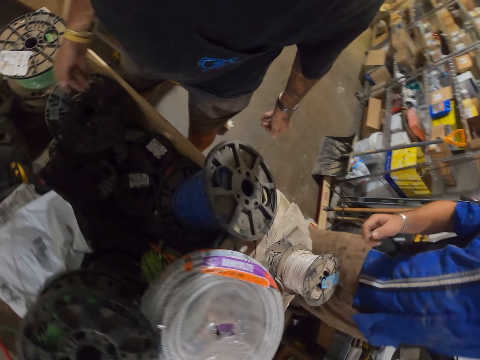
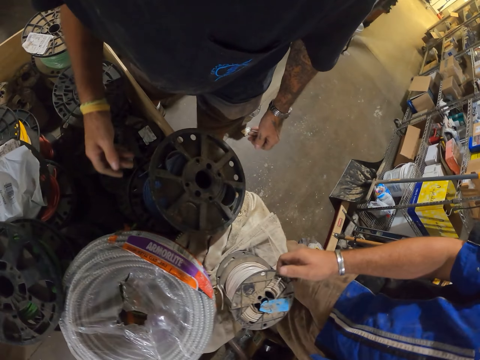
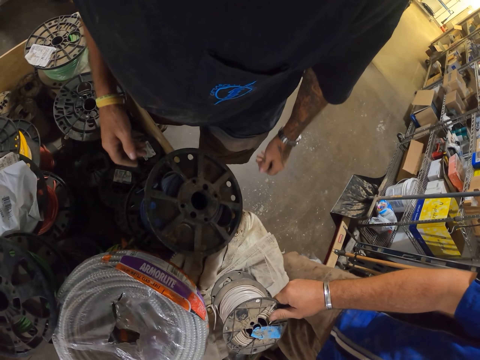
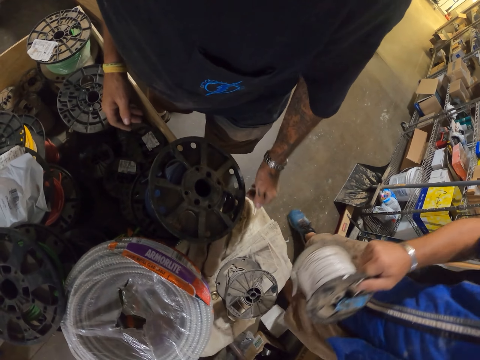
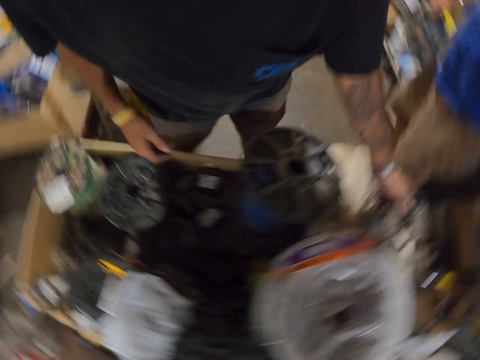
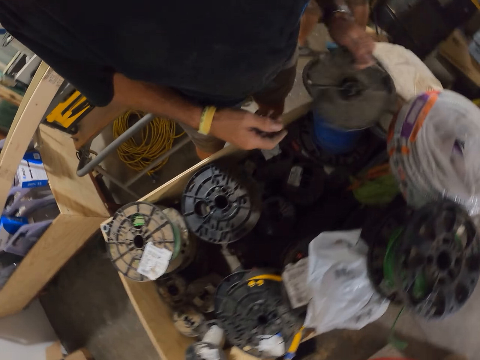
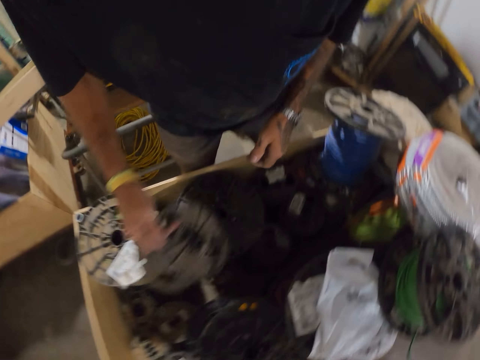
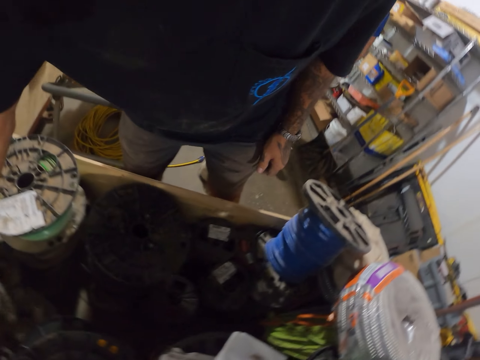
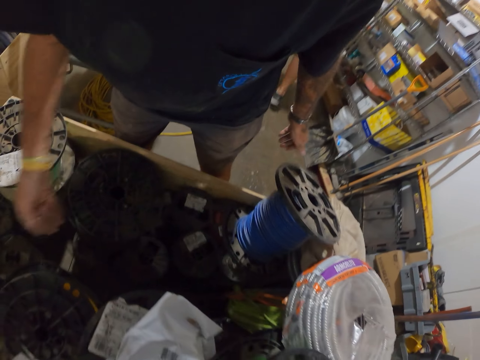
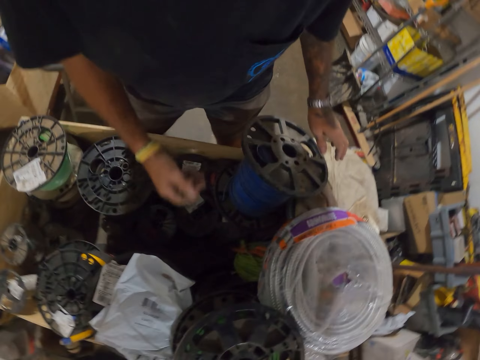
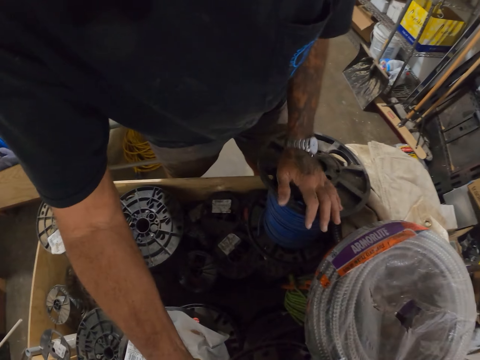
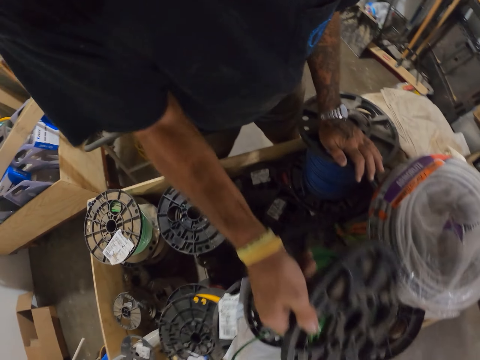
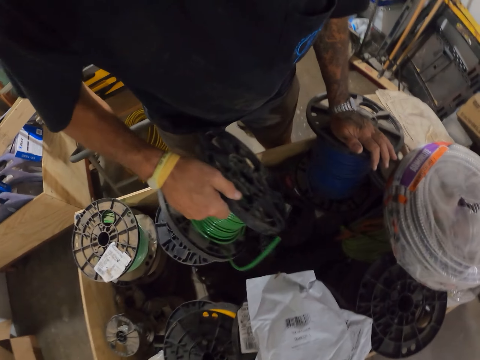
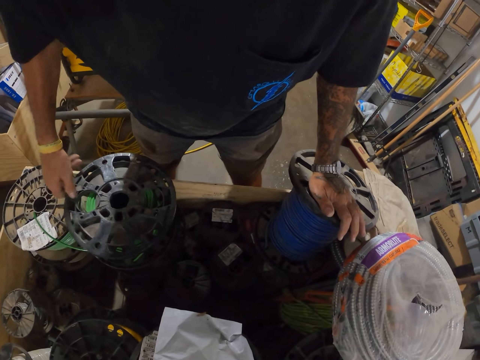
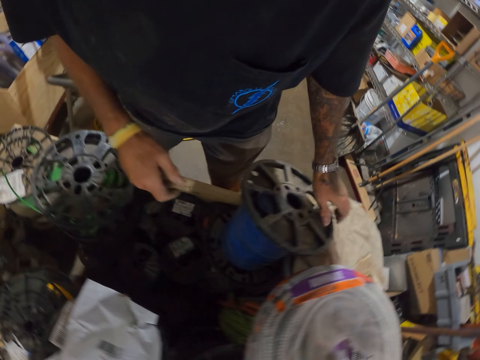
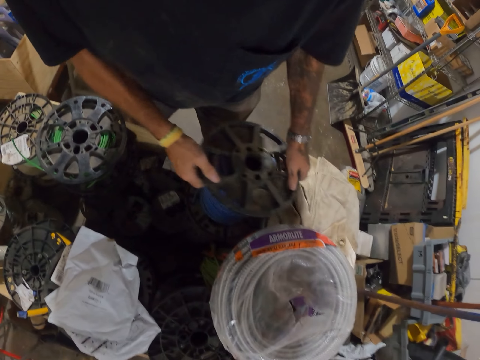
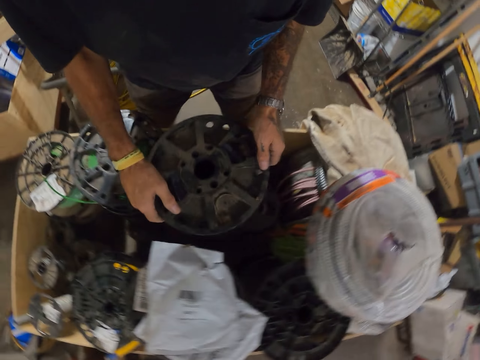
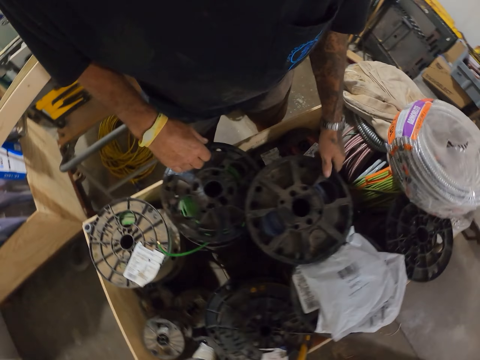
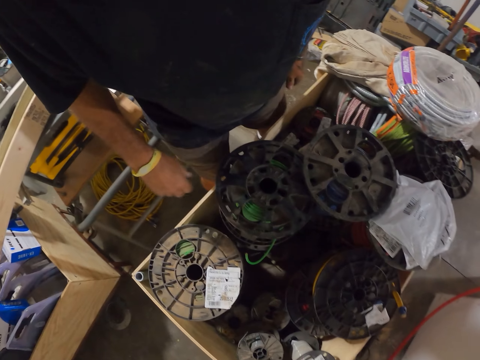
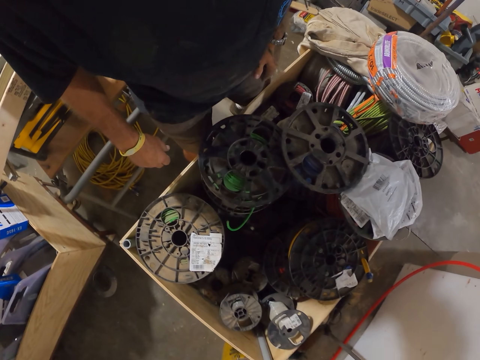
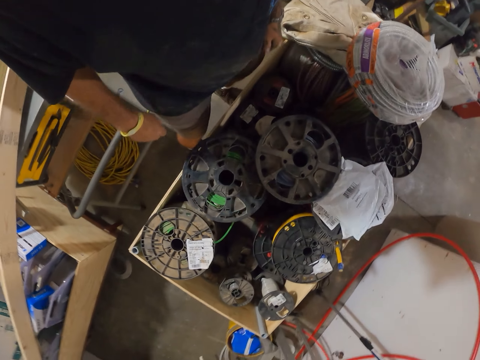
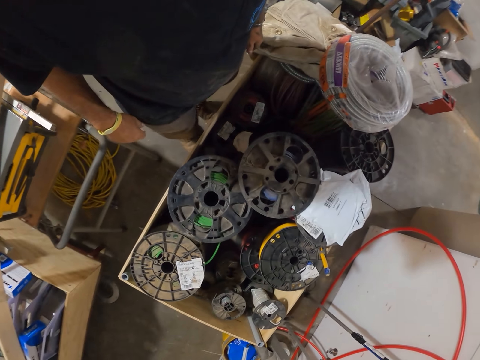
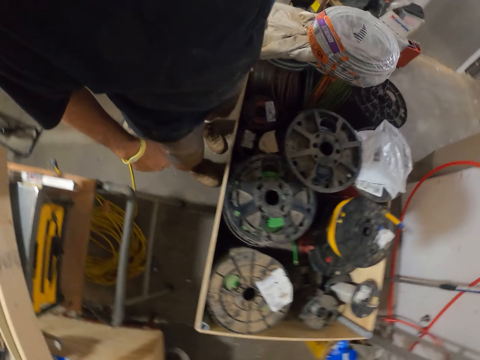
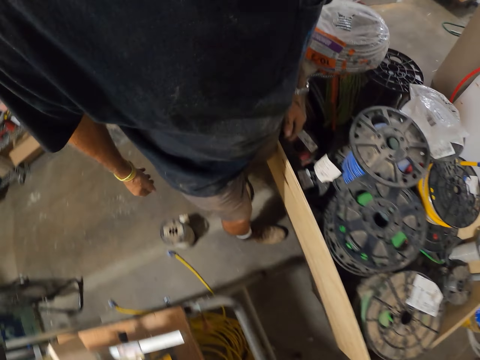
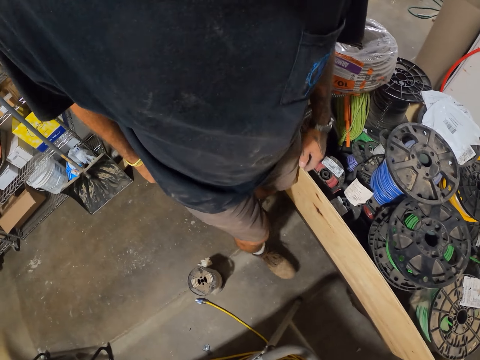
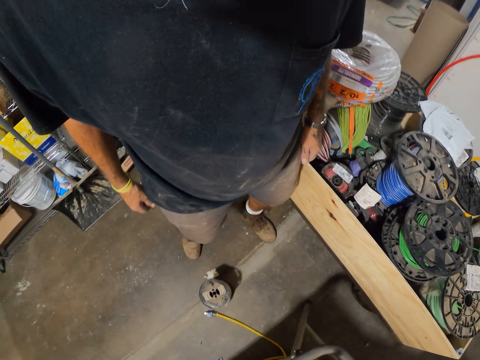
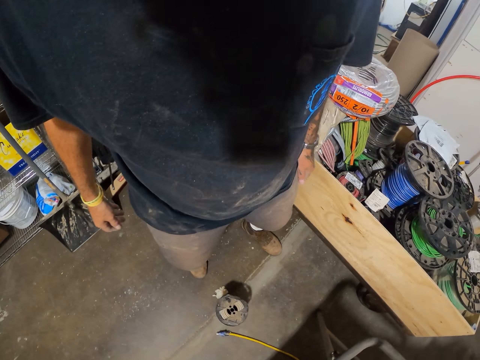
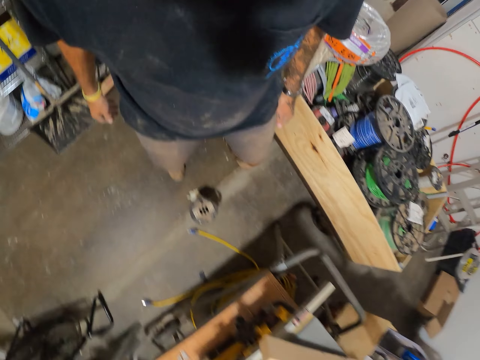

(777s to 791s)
The camera wearer checks the cable roller. A person picks up the cable roller. The camera wearer arranges the cable reel box. They check the cable roller. They turn around.

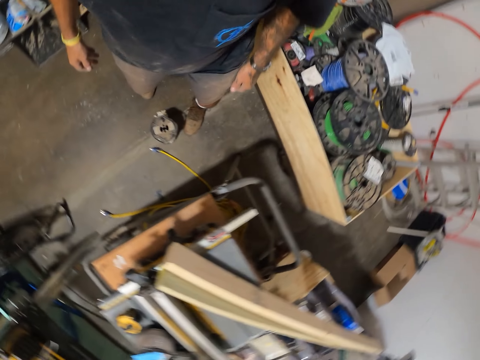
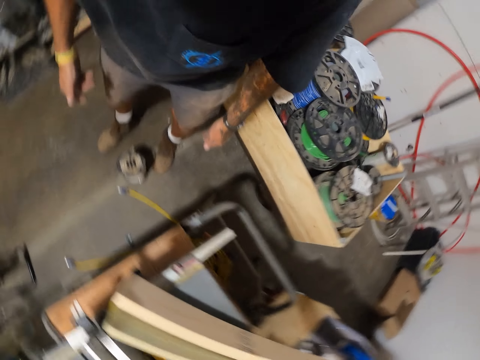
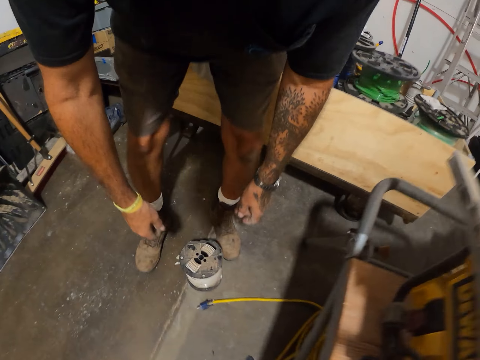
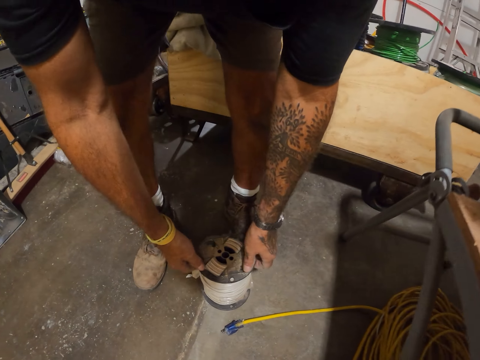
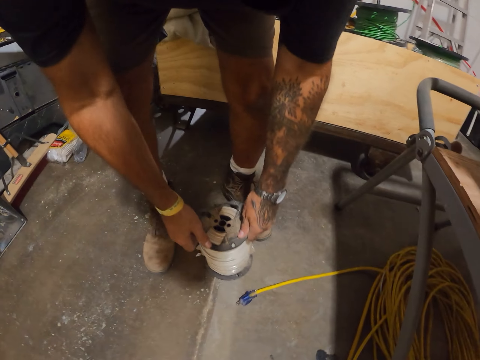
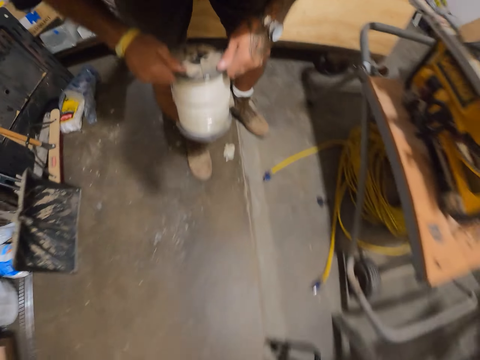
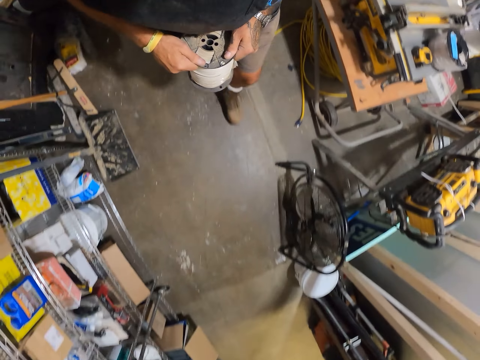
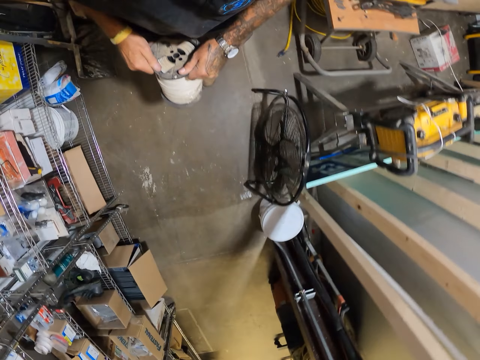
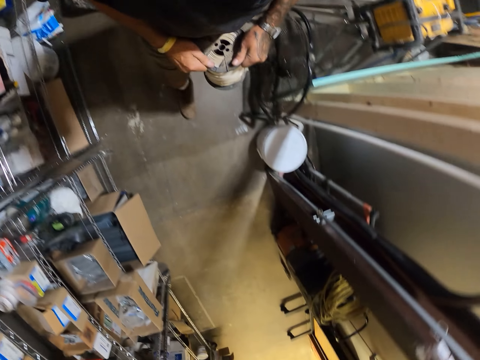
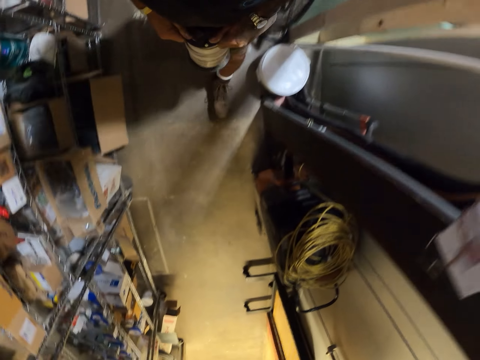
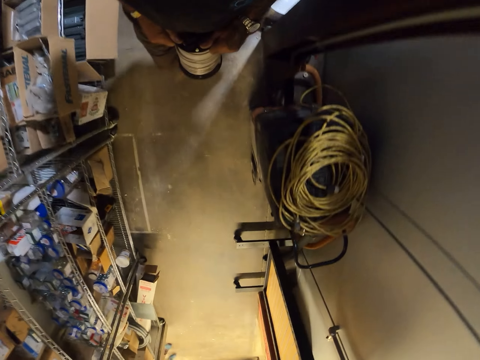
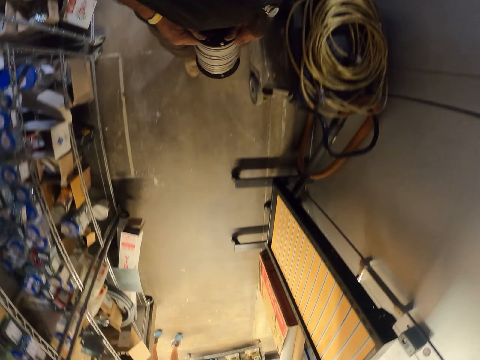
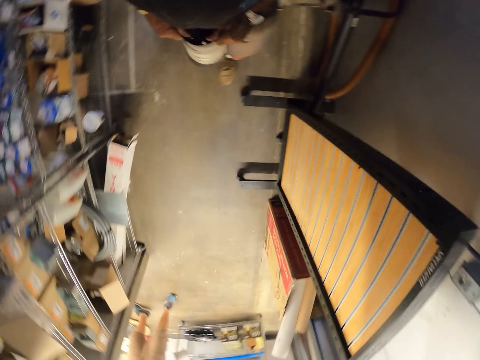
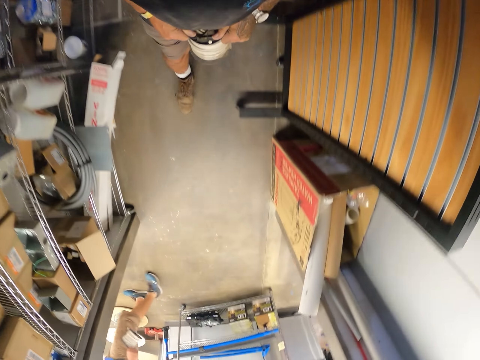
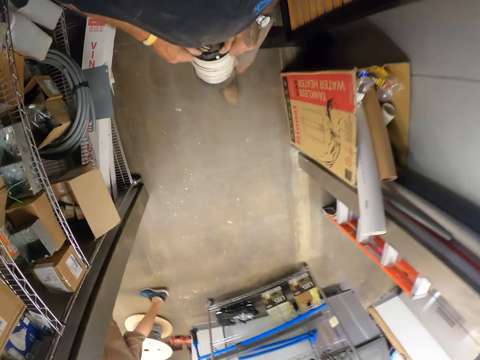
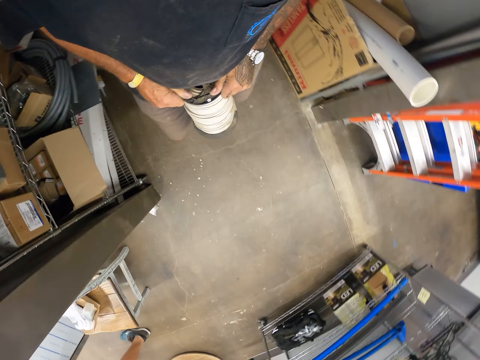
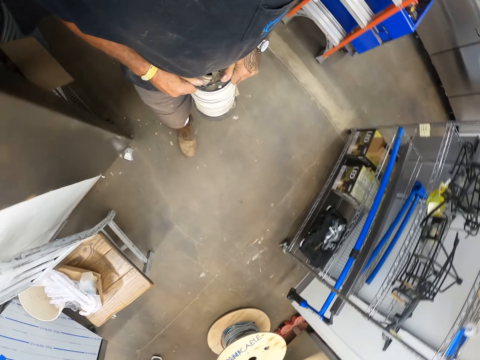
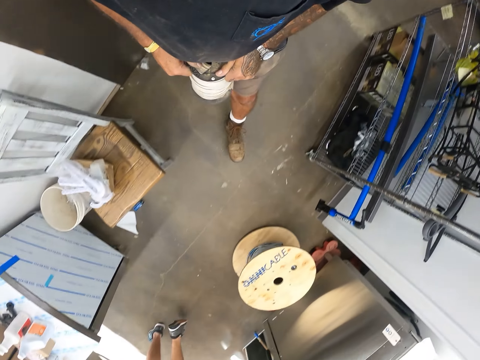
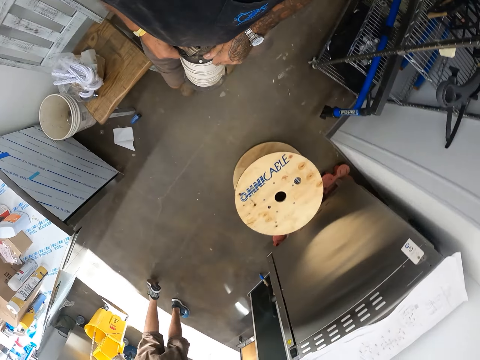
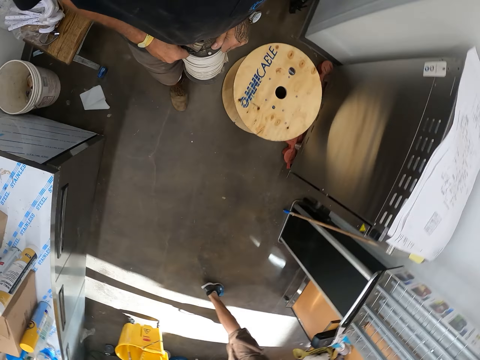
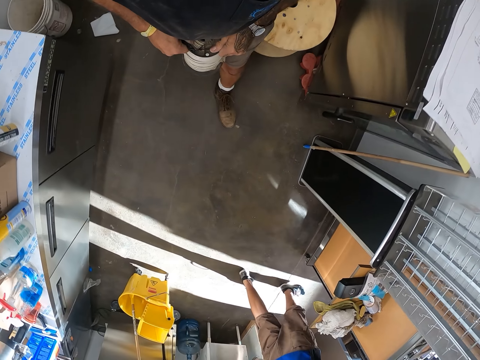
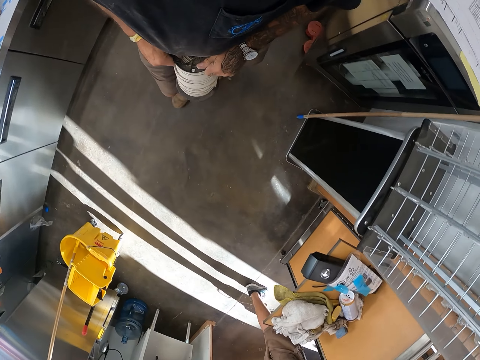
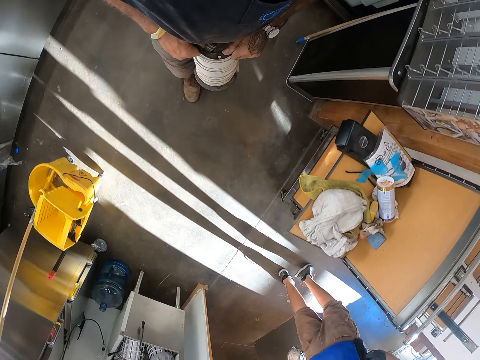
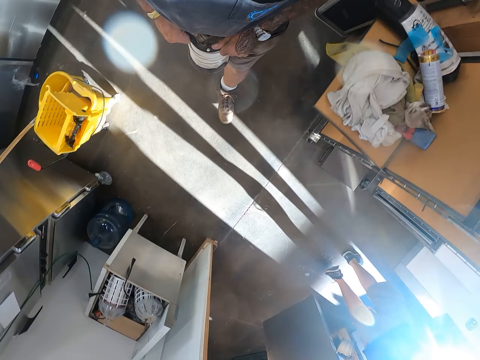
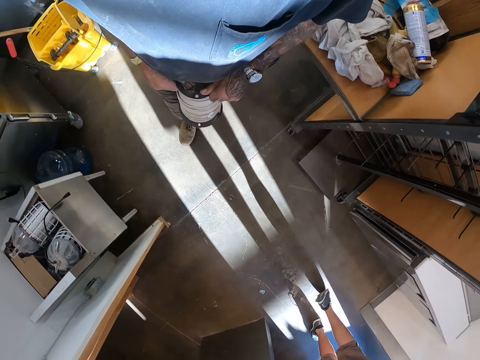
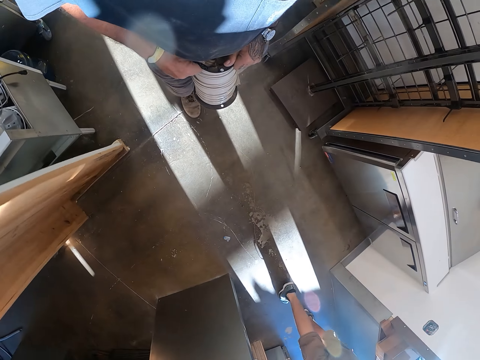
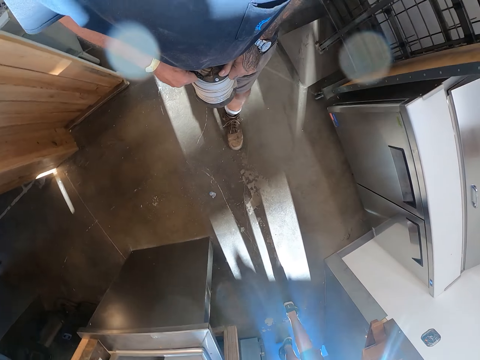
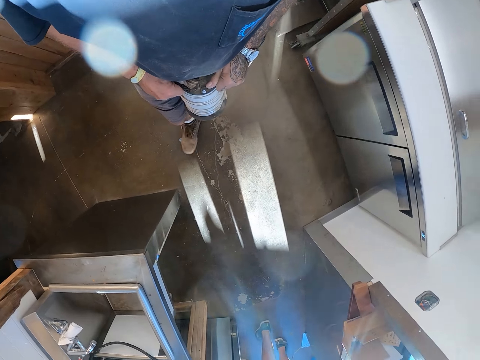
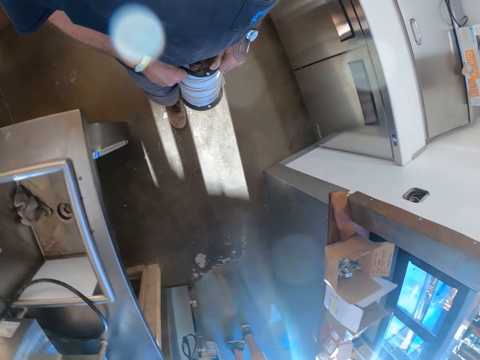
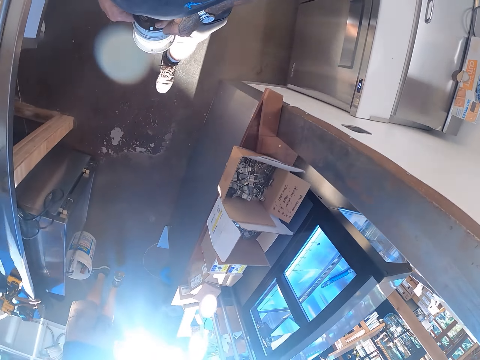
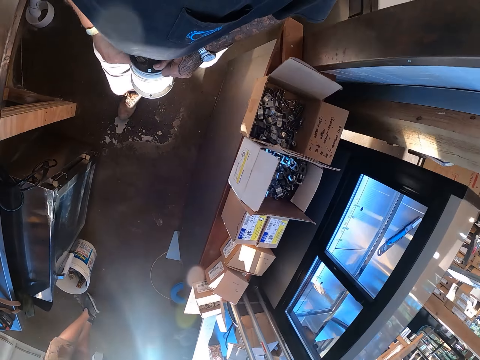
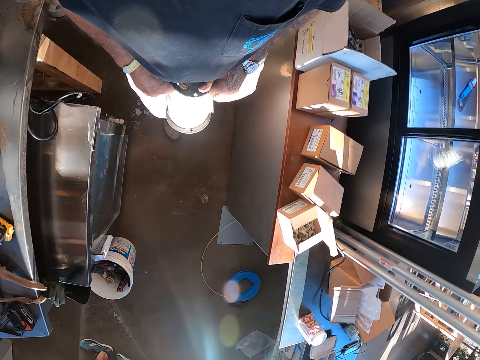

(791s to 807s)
The camera wearer picks up a cable reel from the floor. They walk around with the cable reel in hand.
